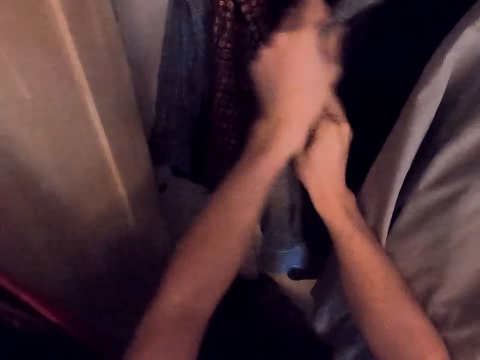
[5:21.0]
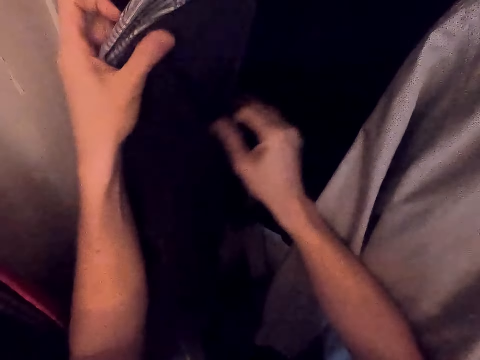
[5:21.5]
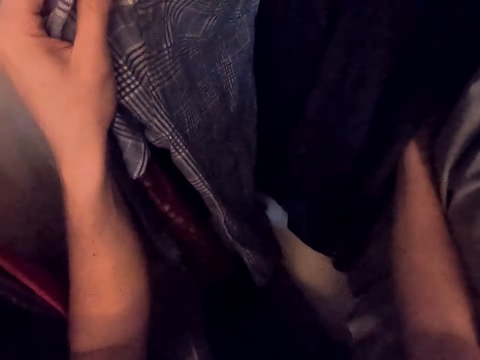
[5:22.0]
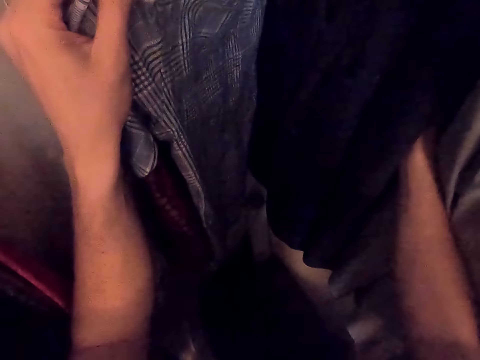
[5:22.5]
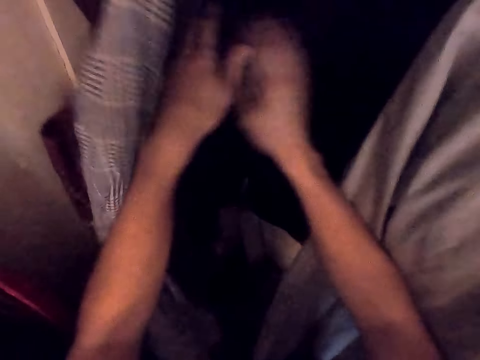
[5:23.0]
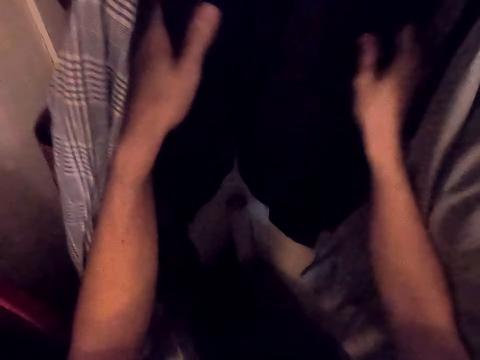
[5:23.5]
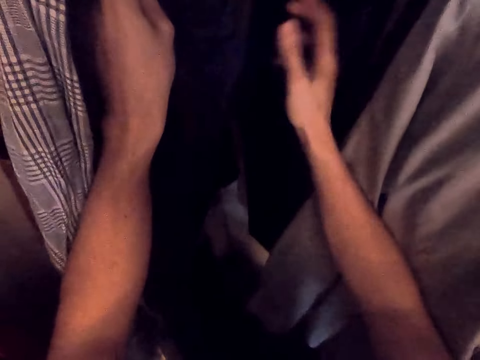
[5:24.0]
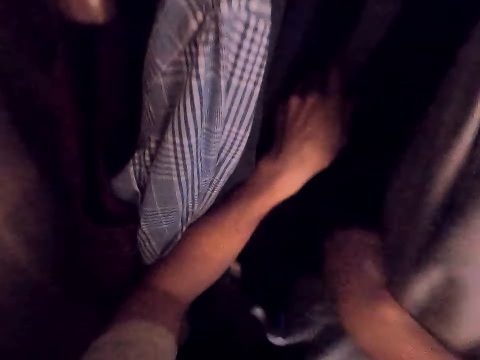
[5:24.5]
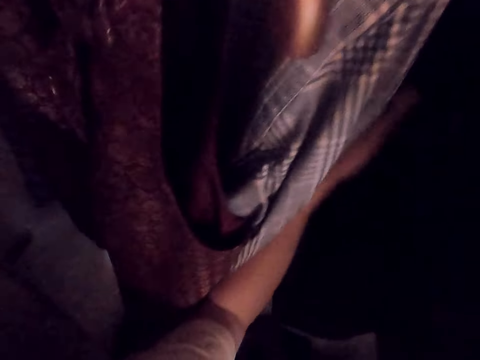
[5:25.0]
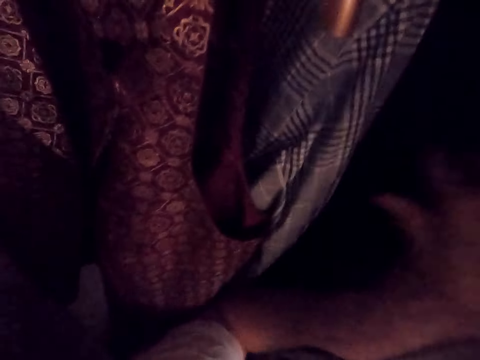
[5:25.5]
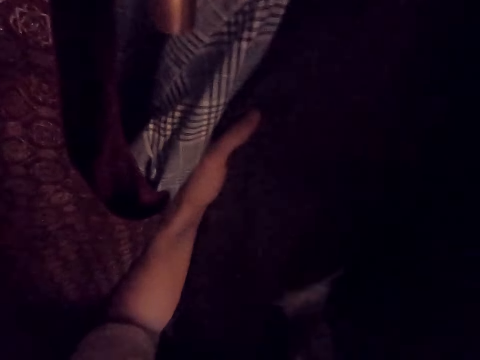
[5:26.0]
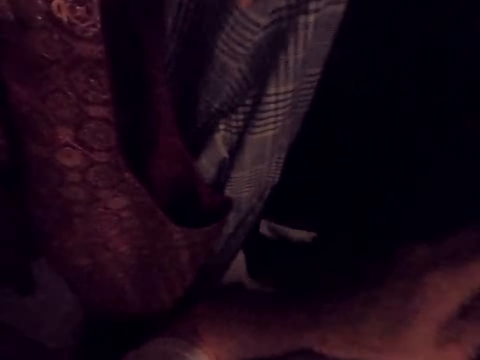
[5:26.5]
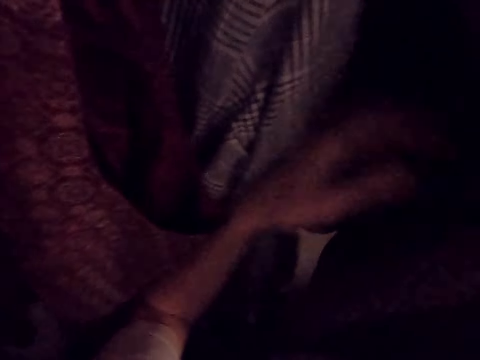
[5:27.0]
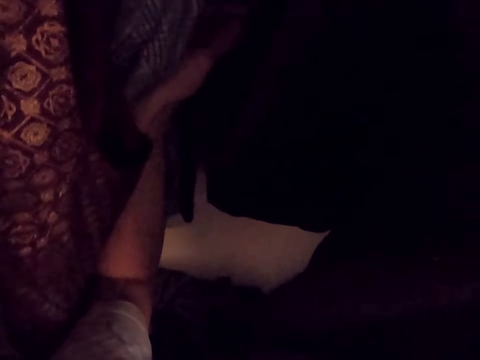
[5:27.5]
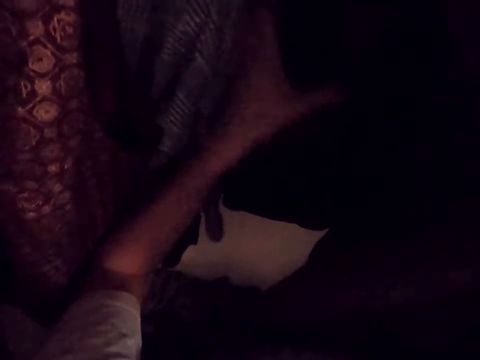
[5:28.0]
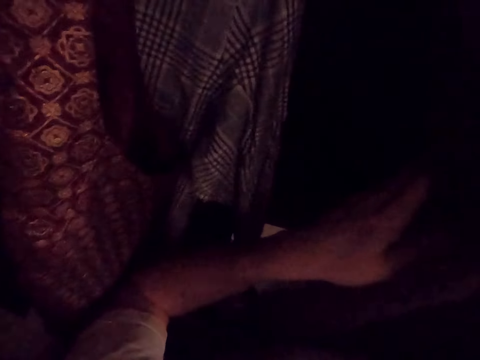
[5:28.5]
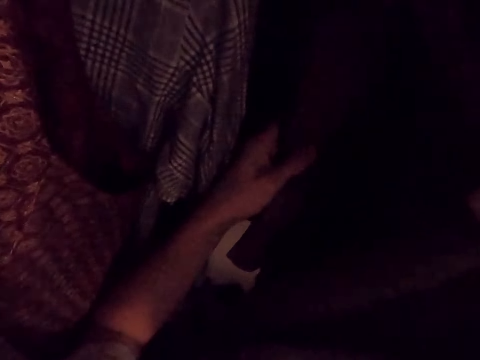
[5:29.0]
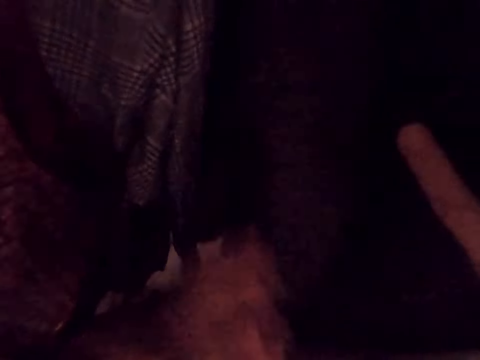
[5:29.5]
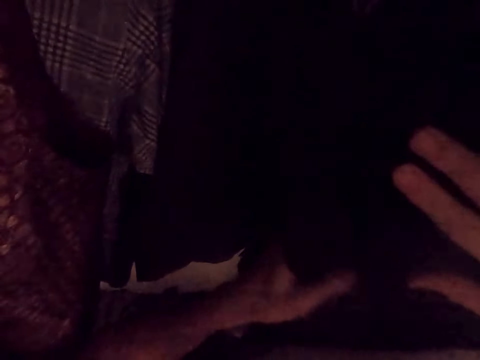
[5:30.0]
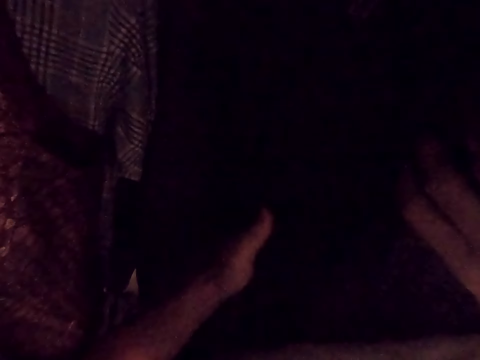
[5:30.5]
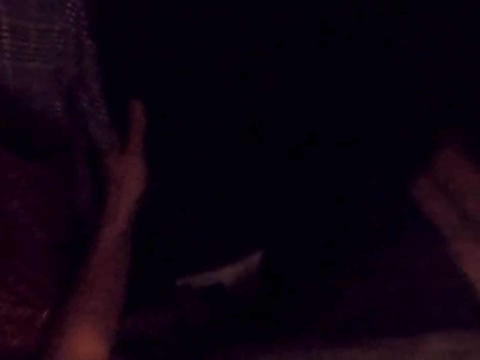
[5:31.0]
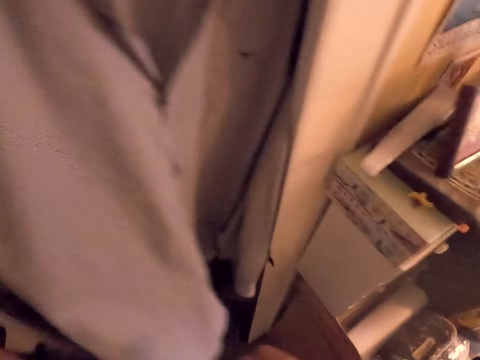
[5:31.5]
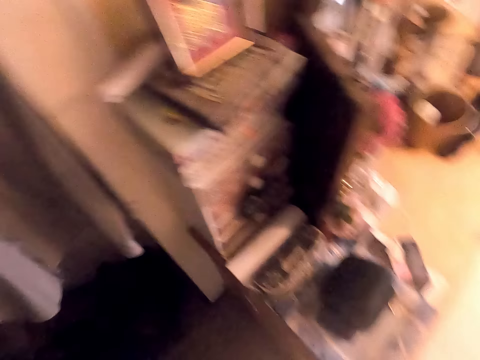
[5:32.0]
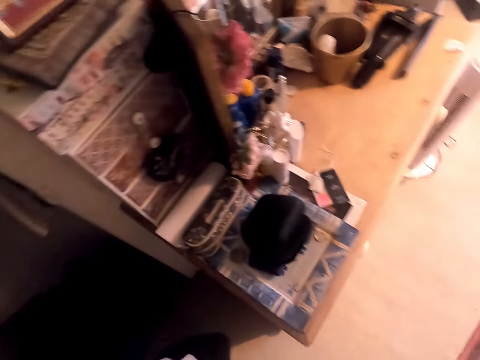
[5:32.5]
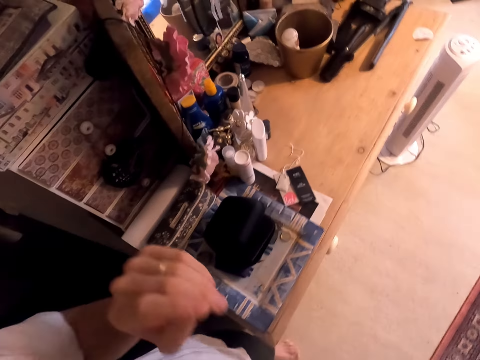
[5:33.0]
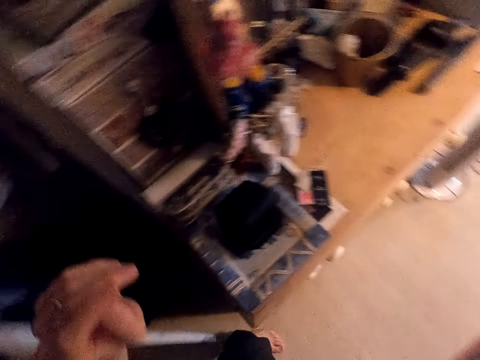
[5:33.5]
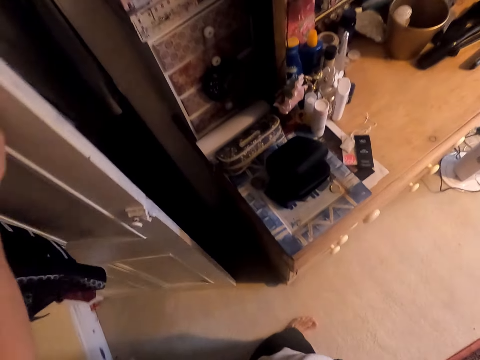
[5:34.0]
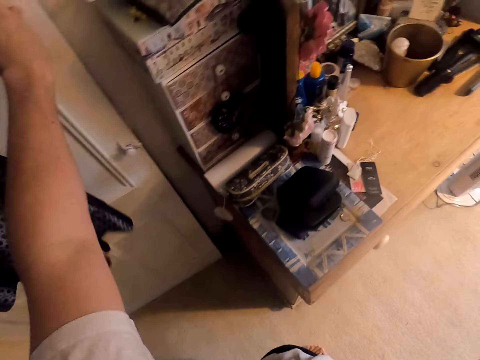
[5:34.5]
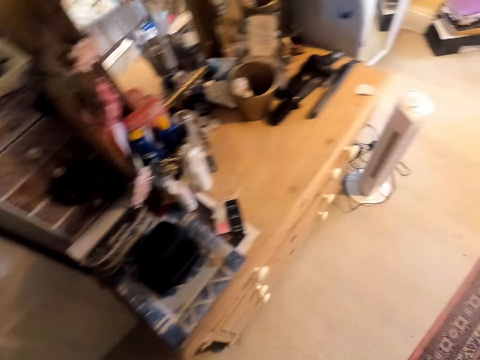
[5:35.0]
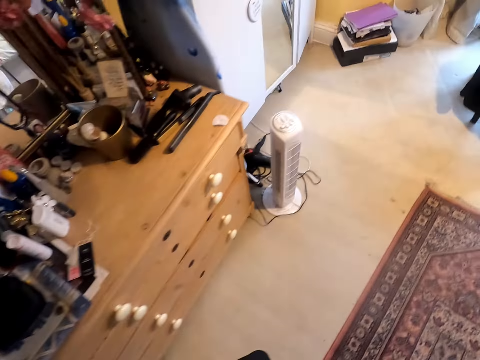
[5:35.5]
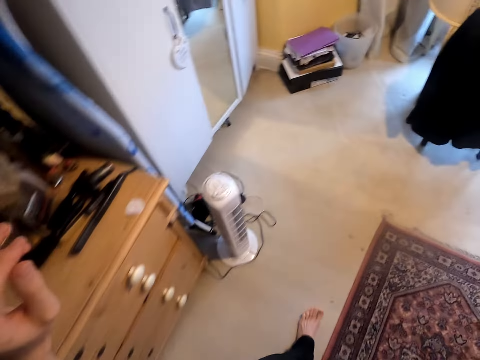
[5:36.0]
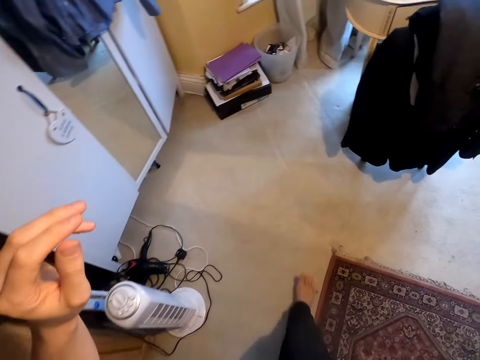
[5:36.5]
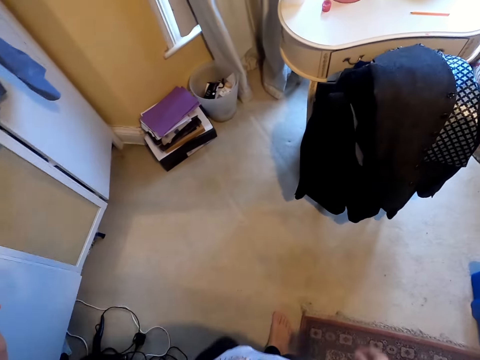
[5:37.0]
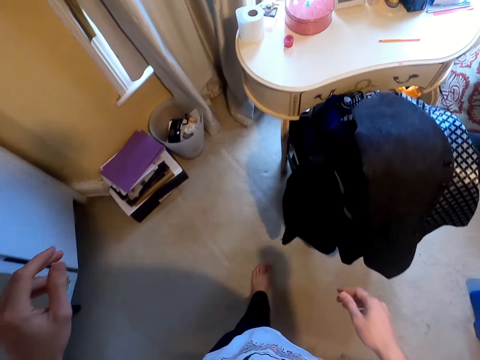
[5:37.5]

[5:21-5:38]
The camera wearer moves the clothes. They move the clothes again. They look at the shirt. They hold shirts. They move the shirt repeatedly. They look at the shirt. They move the shirt. They move the shirt again. They move around. They look around. They close the closet. They move around.

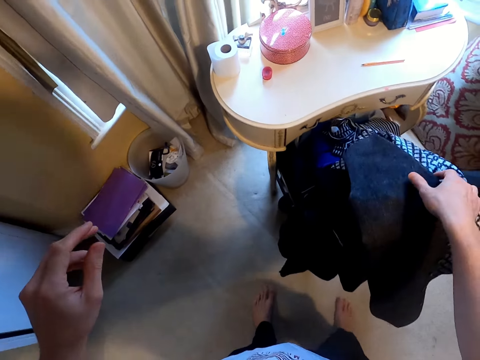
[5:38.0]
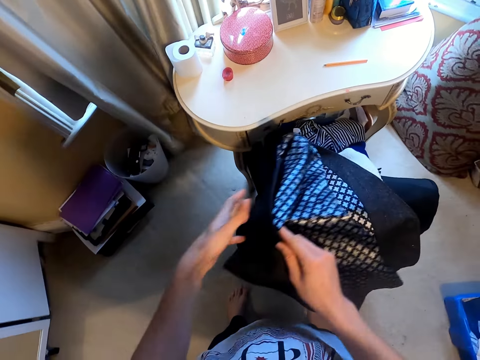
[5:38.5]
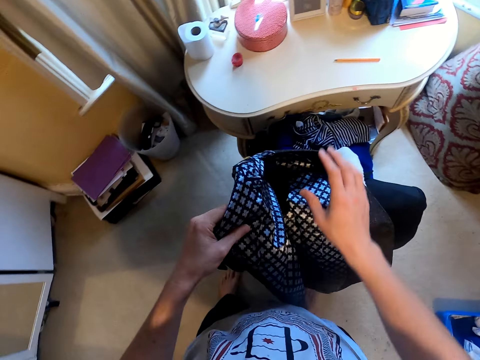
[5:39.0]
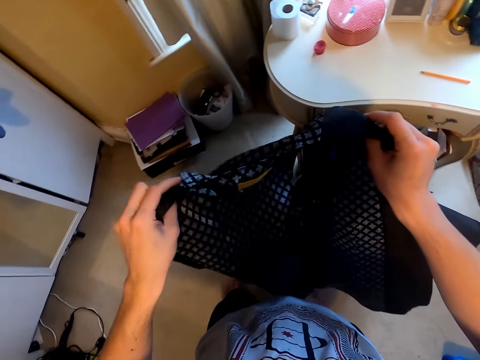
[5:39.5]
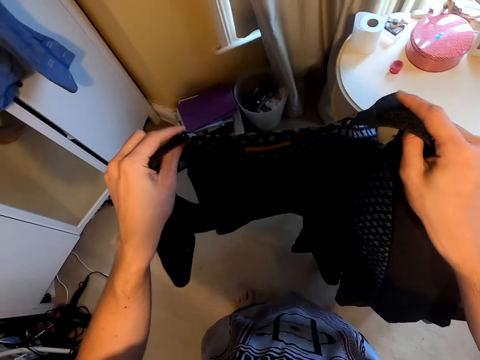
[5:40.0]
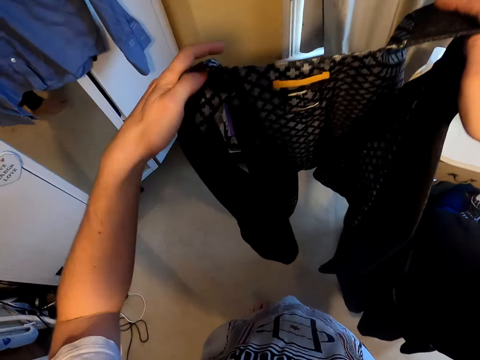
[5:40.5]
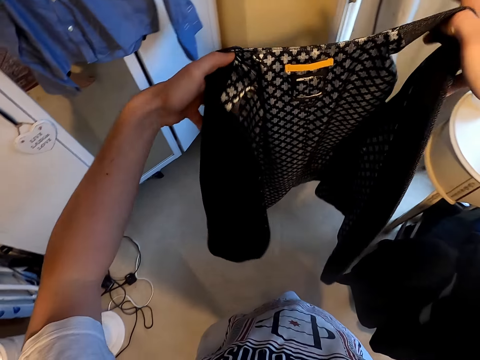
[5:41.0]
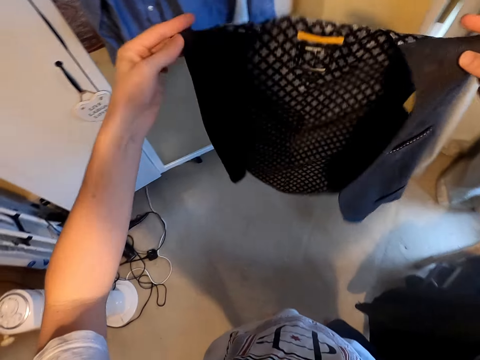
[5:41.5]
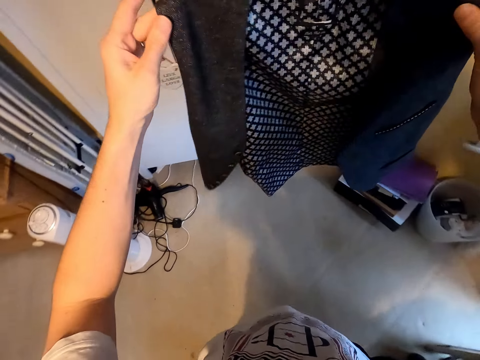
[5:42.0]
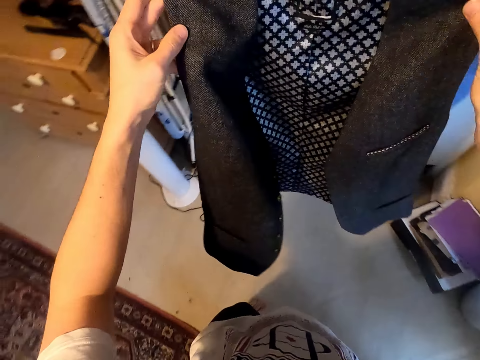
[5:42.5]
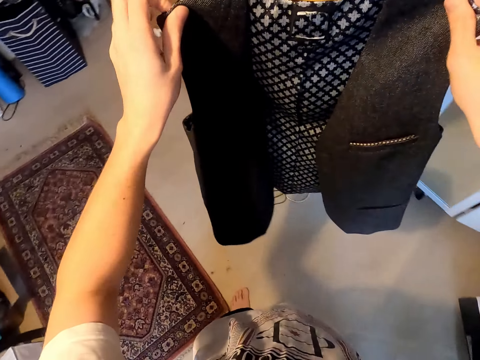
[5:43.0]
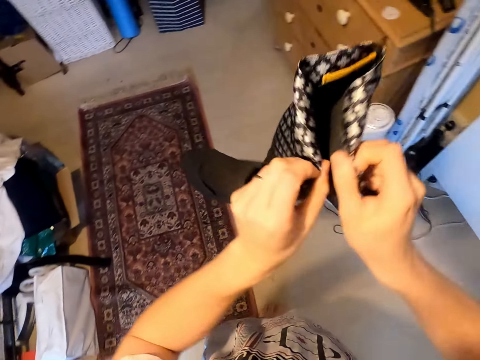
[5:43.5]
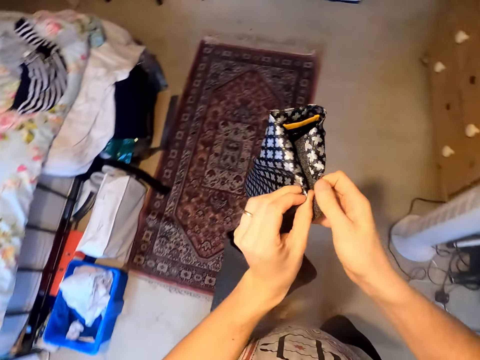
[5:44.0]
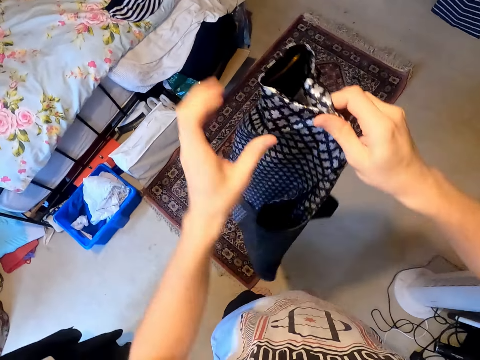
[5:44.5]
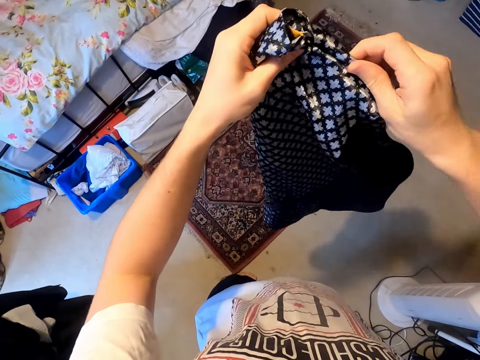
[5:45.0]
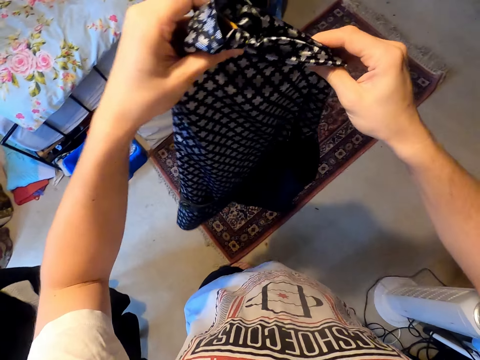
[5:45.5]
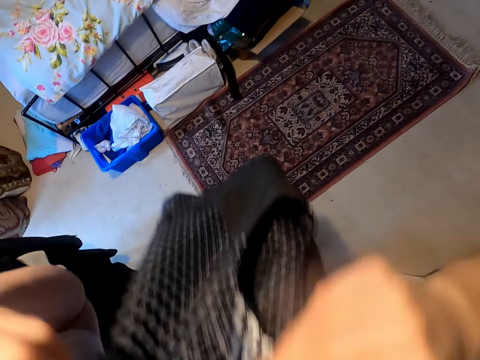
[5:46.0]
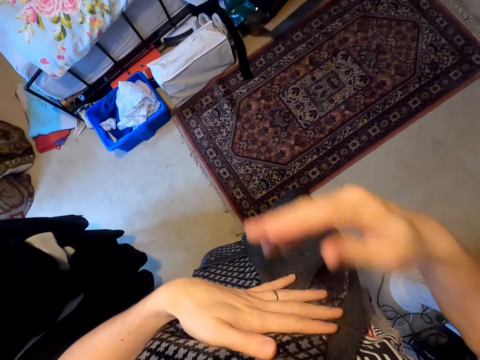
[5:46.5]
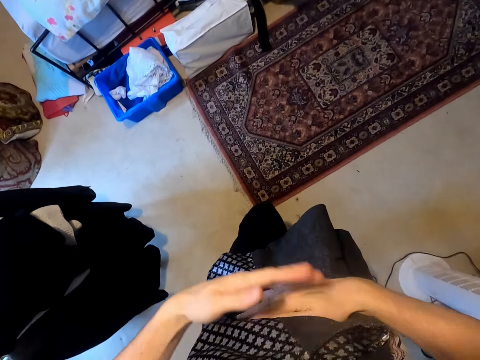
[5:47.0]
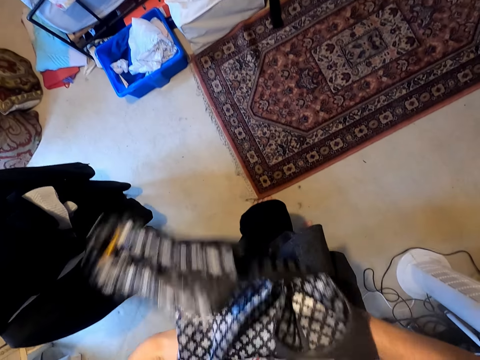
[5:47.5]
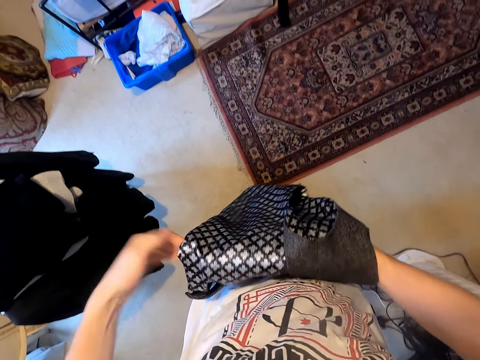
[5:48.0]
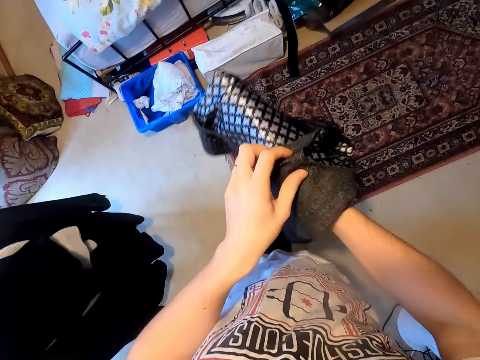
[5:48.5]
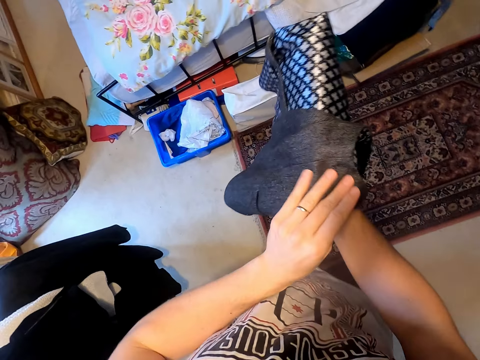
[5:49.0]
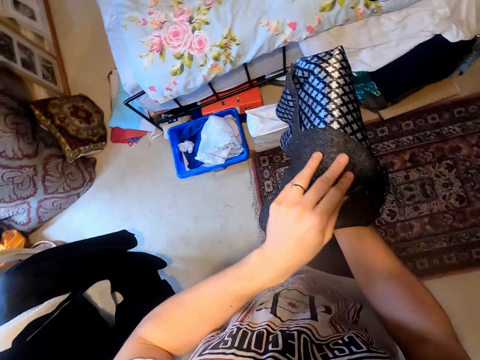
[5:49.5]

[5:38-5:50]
The camera wearer holds a waistcoat or half coat. They pick the half coat. They hold the waistcoat again. They lift the waistcoat. They look at the half coat. They move around. They fold the waistcoat. They put the half coat towards the body. They fold the half coat. They touch the waistcoat.
